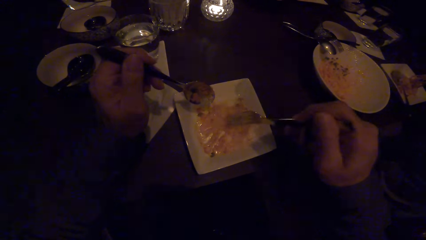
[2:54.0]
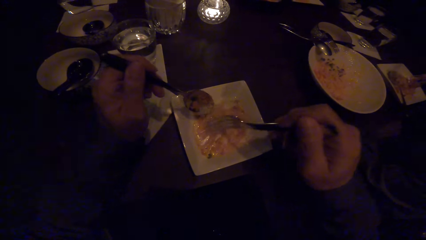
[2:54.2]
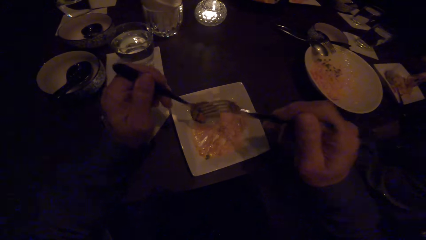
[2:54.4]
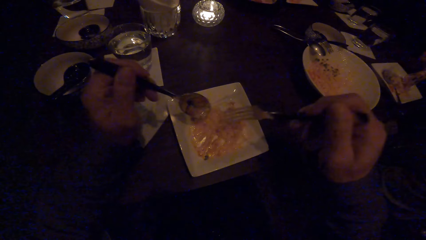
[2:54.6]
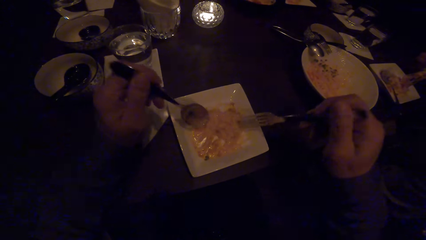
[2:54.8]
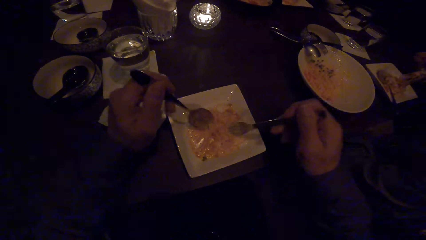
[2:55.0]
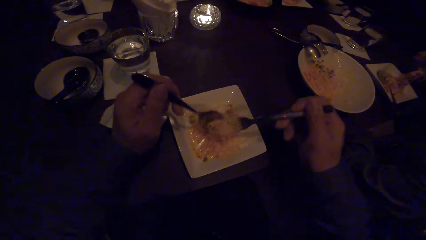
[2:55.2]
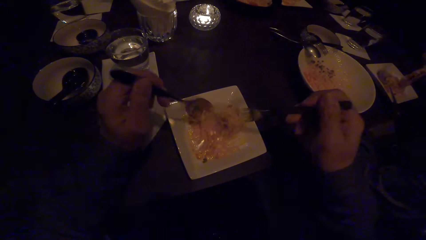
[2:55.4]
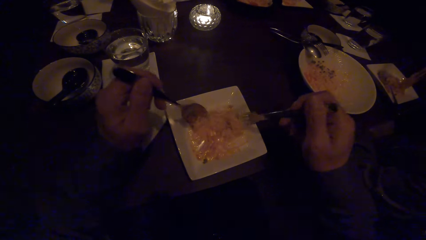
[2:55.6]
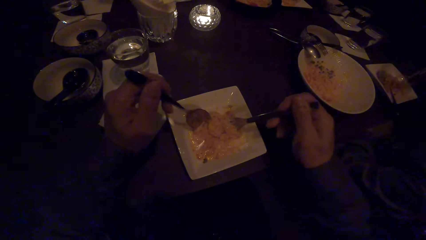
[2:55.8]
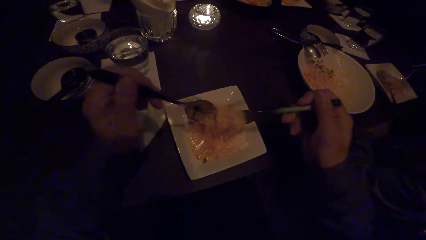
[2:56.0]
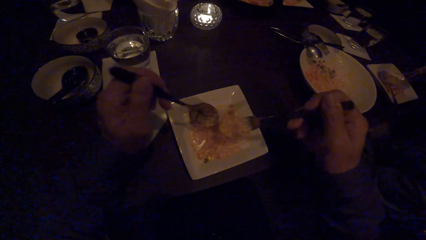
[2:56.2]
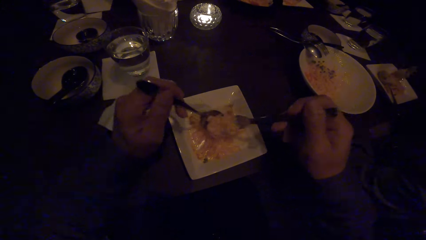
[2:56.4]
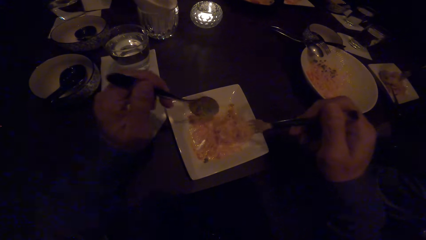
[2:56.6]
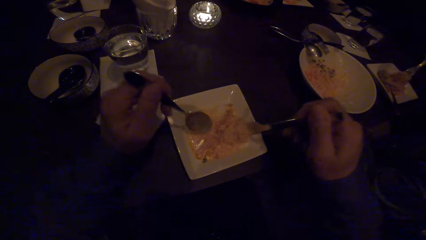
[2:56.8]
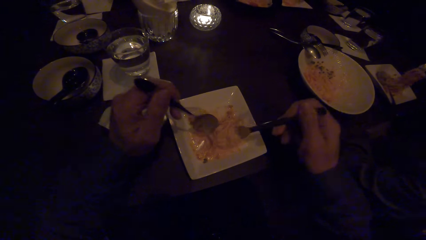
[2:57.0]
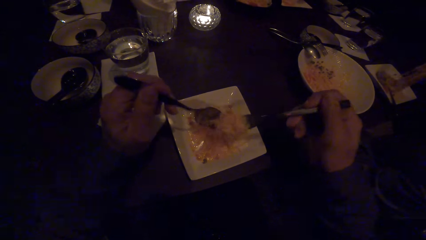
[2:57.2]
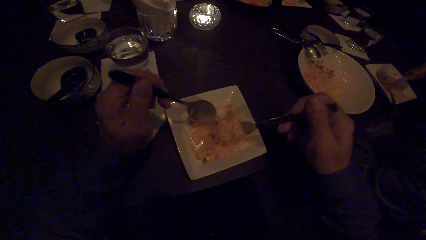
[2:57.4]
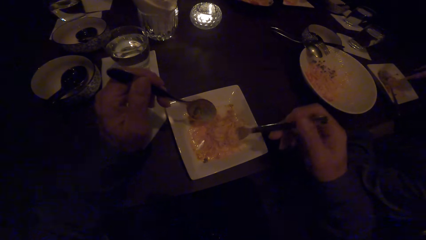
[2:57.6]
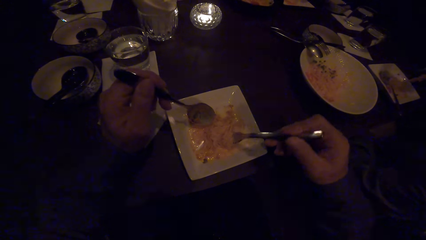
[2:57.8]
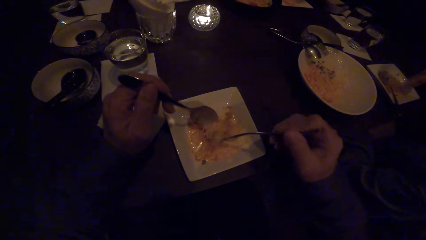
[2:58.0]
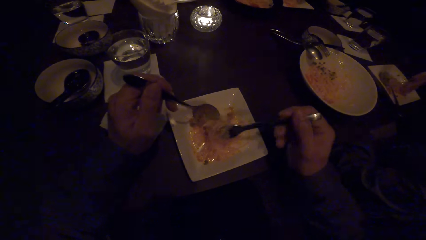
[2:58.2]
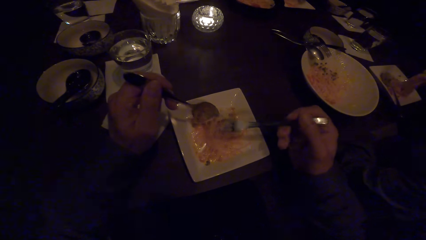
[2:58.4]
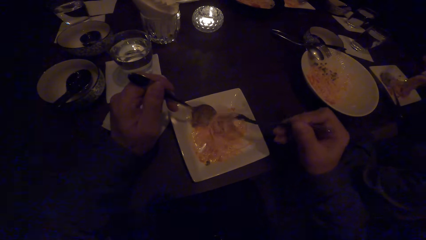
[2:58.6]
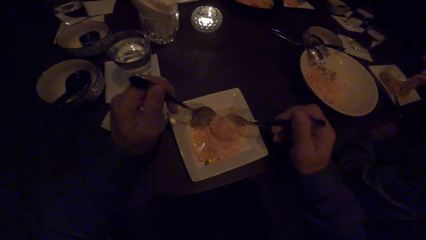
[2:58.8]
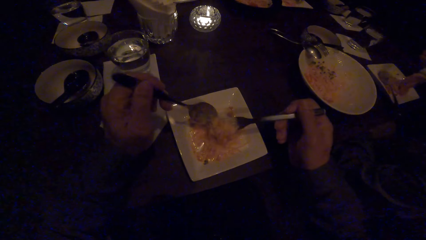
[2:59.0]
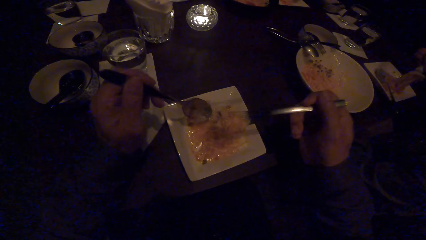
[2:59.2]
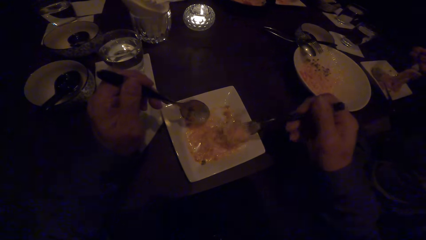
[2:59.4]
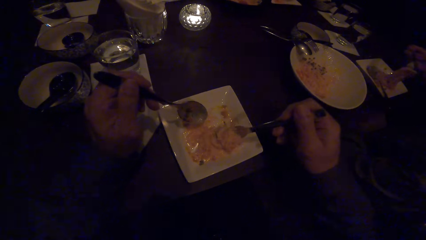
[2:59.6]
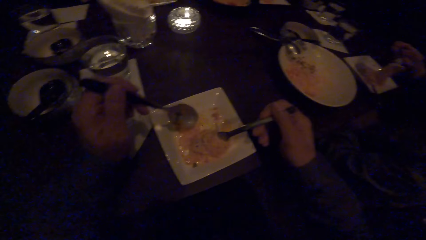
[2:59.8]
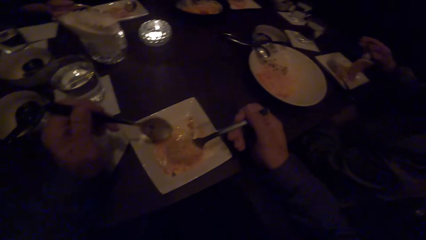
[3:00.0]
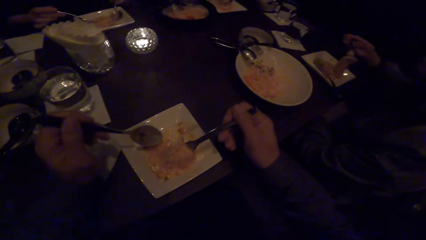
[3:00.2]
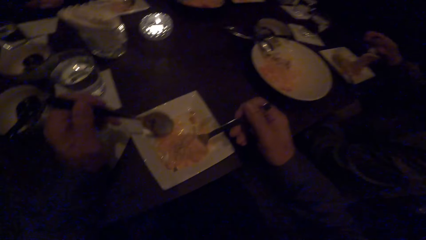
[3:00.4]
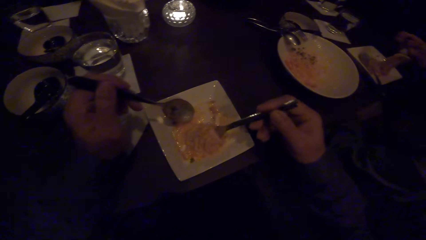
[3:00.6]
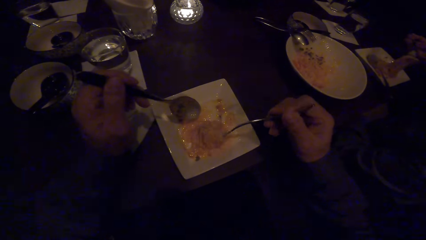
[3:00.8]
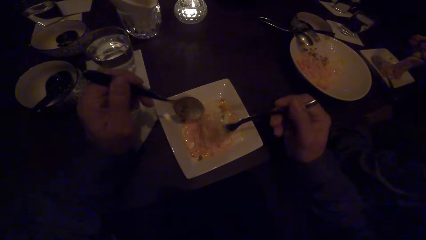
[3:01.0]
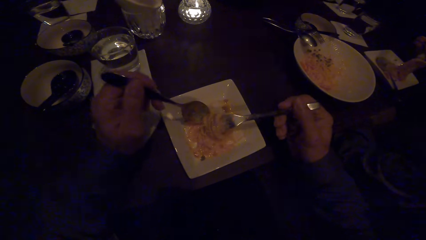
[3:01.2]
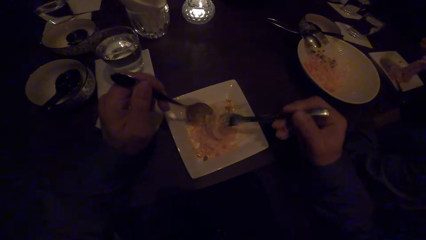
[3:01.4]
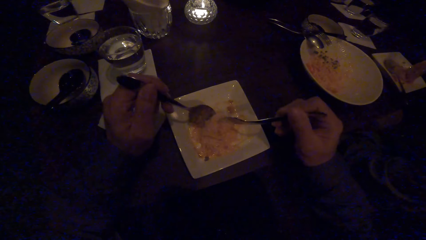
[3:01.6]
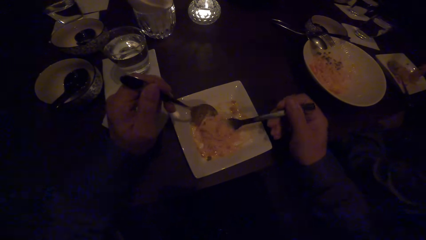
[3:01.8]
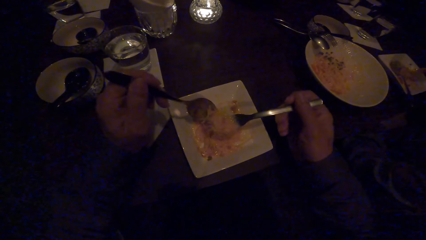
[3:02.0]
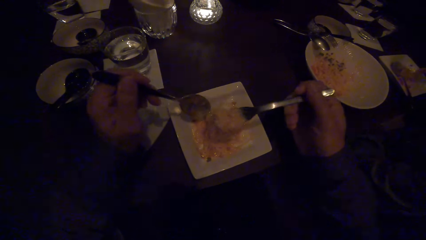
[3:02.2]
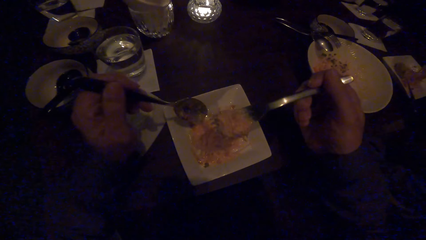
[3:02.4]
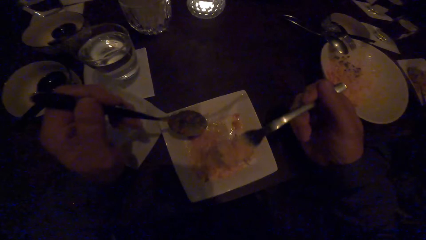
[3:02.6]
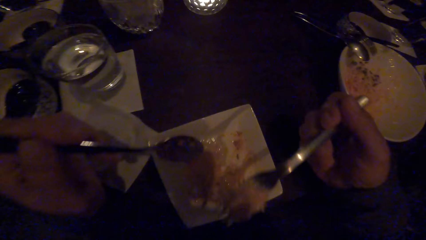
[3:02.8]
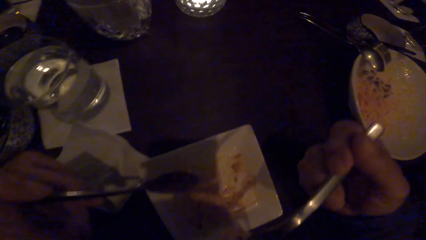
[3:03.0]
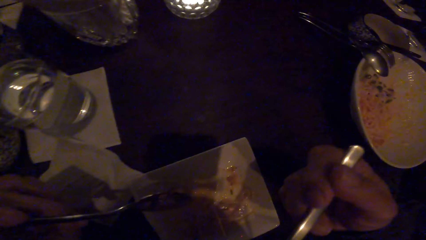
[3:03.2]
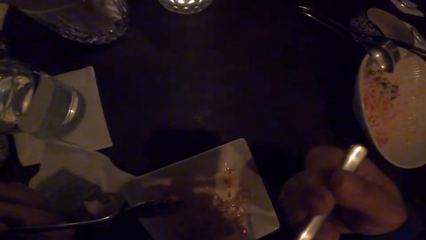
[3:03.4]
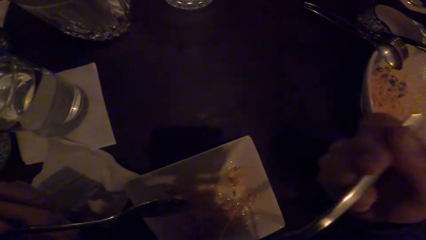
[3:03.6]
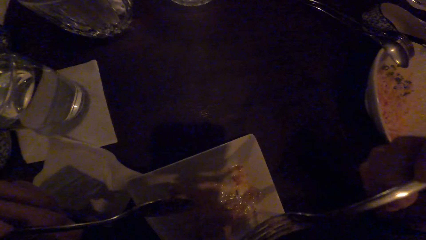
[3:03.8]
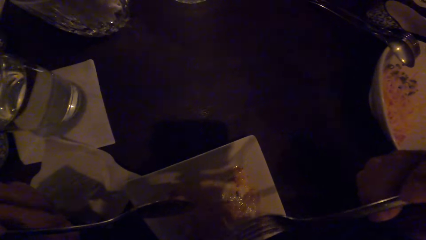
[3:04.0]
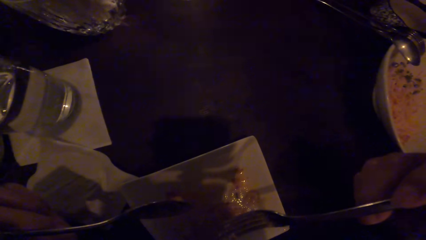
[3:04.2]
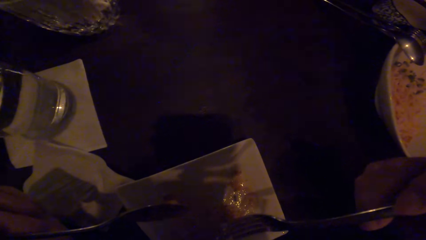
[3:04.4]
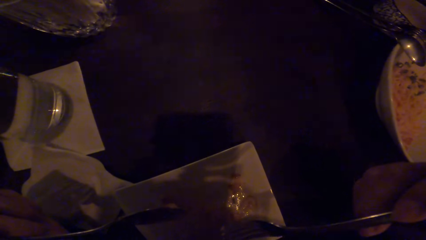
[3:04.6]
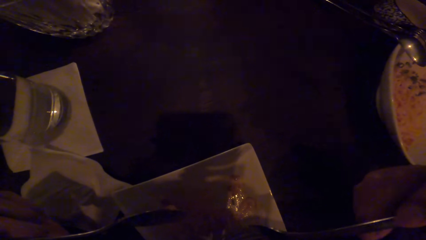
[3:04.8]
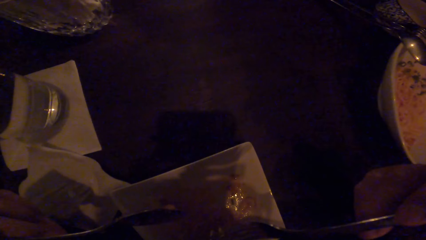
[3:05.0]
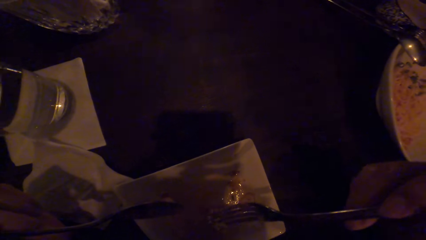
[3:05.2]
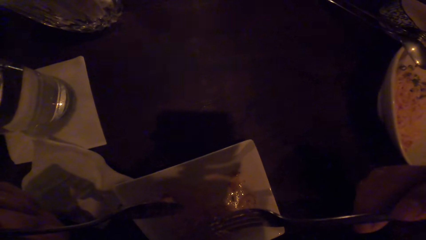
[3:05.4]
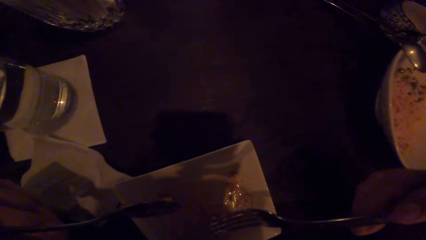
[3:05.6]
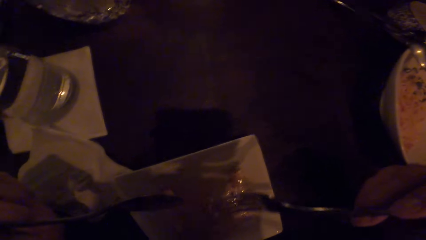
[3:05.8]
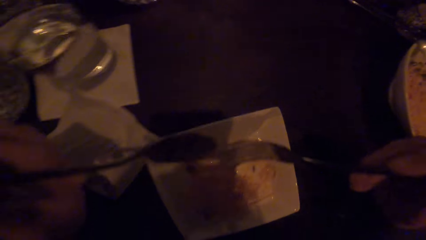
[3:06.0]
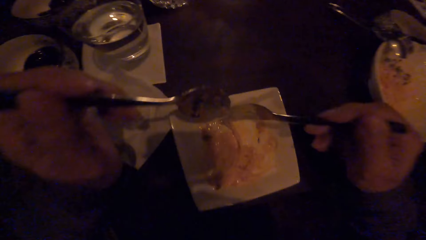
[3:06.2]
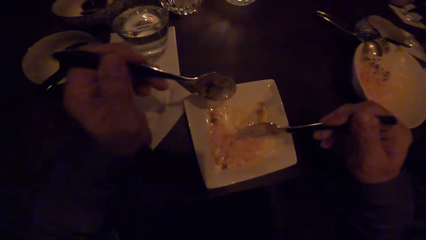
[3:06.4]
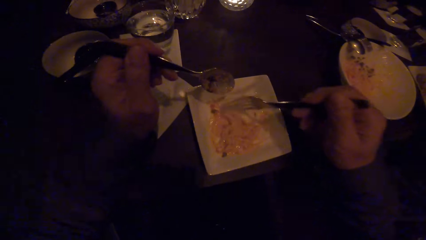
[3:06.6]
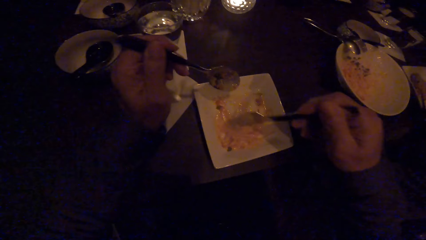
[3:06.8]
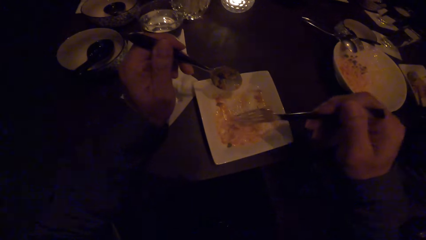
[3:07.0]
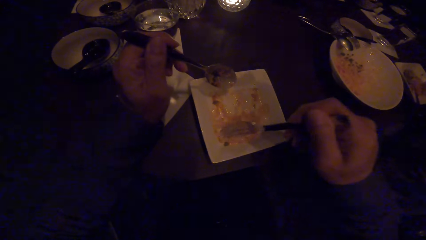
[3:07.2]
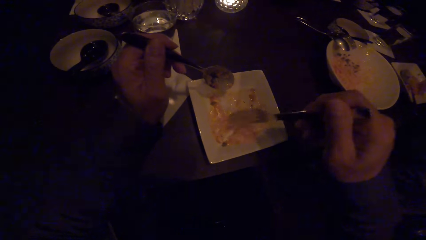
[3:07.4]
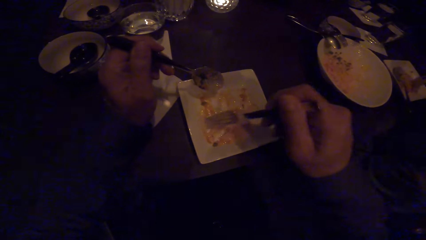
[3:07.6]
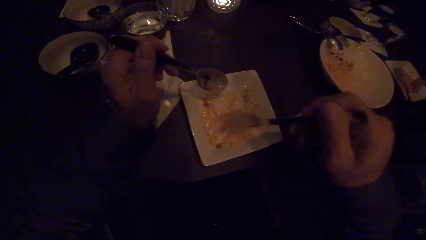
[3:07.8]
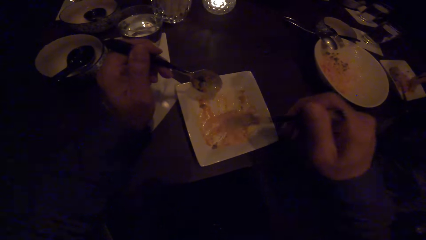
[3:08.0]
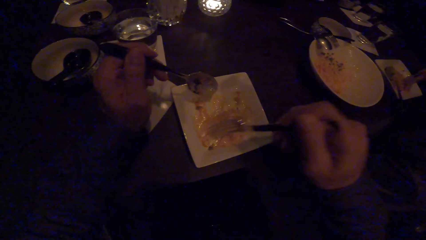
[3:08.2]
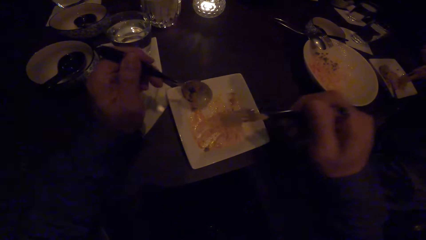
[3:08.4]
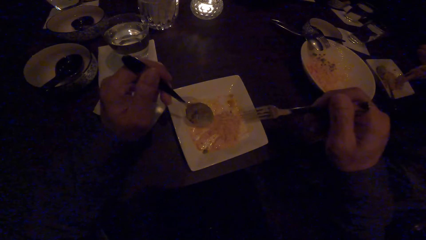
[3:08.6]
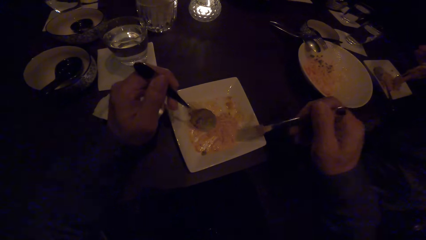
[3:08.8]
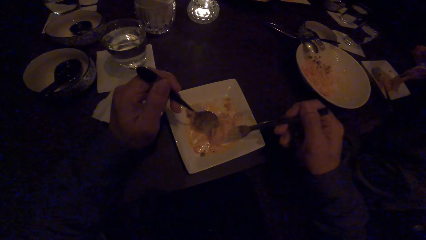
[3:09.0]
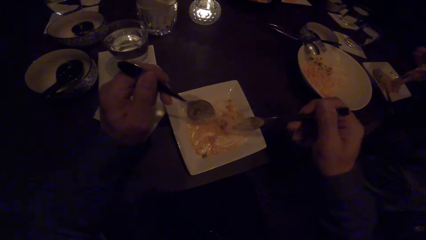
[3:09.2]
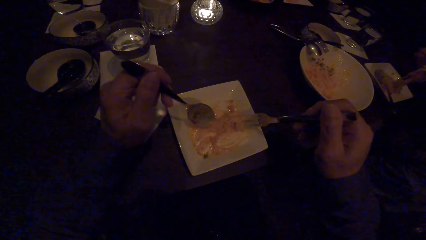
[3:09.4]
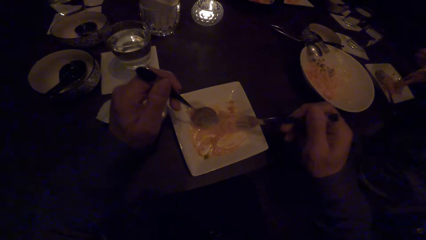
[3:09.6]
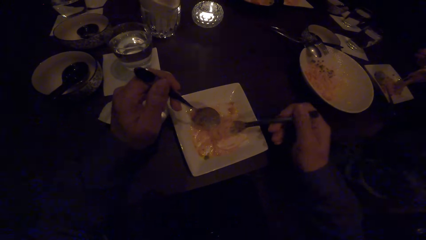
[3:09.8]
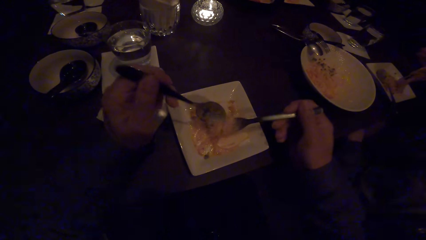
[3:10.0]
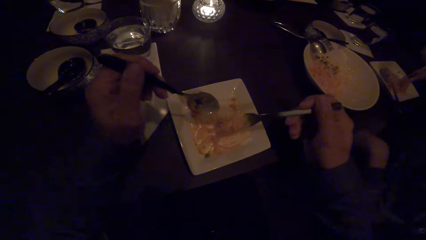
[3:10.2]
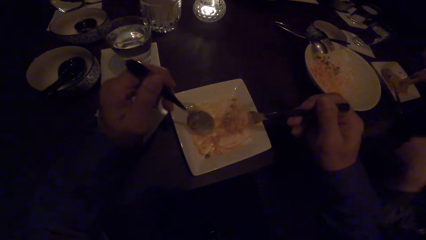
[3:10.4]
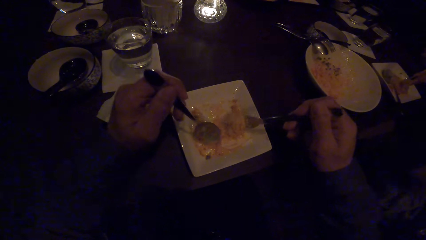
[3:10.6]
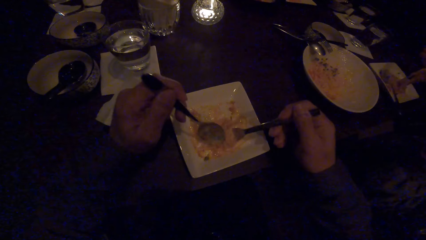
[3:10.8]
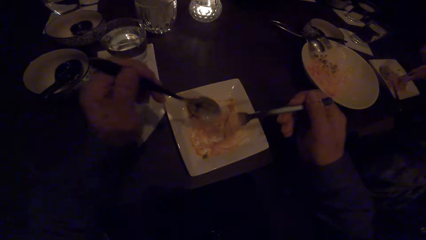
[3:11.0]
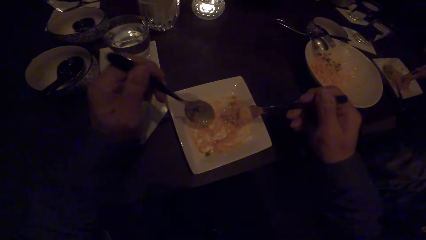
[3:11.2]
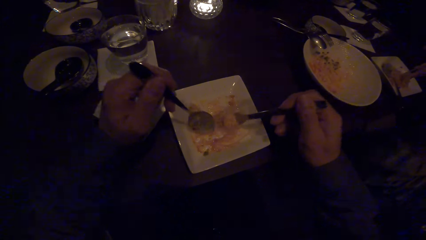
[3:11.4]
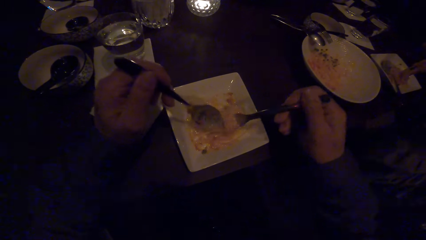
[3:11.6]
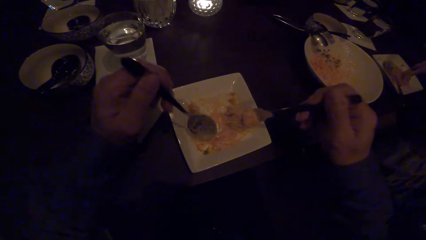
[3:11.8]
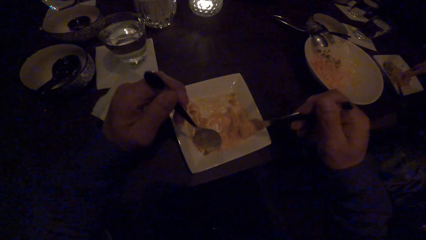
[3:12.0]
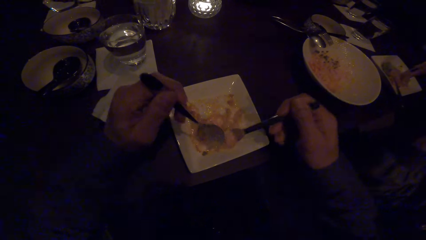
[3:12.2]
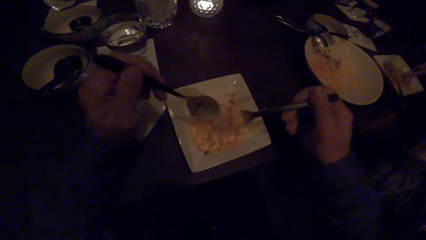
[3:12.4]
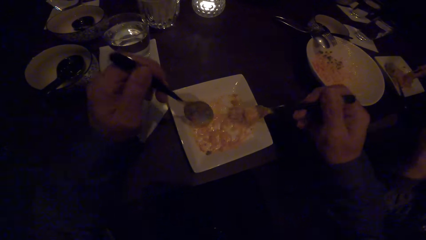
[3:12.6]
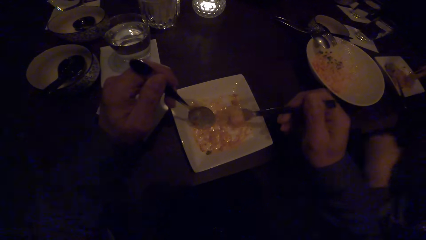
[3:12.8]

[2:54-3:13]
The camera wearer scoops the spaghetti. He swirls the spaghetti with a fork. He eats the spaghetti with a spoon. He scoops food with his cutleries. He collects the spaghetti in a plate with the fork. He scoops the spaghetti.
